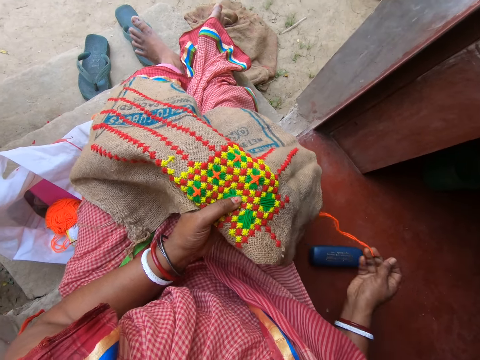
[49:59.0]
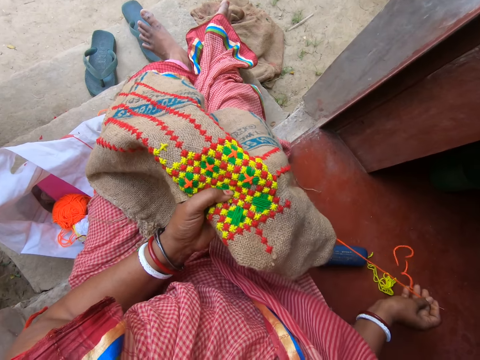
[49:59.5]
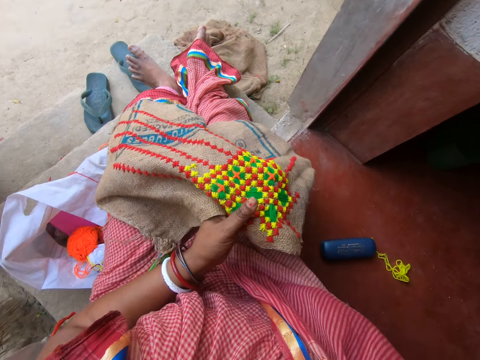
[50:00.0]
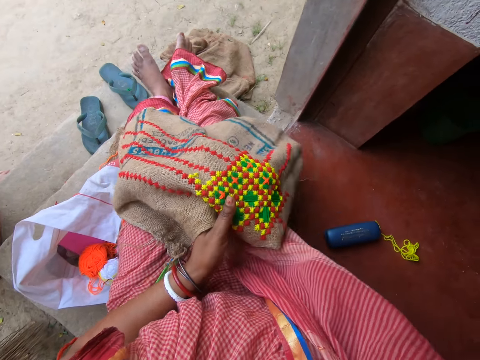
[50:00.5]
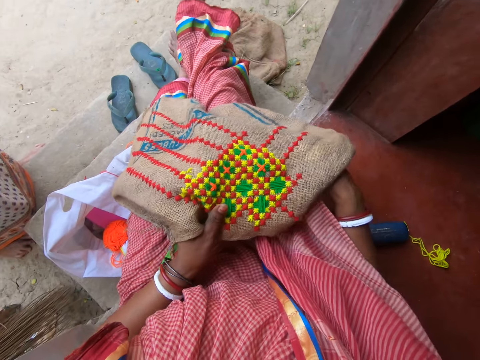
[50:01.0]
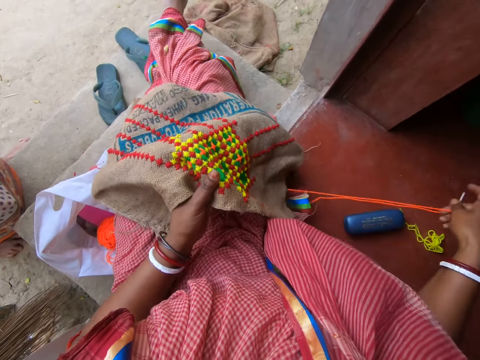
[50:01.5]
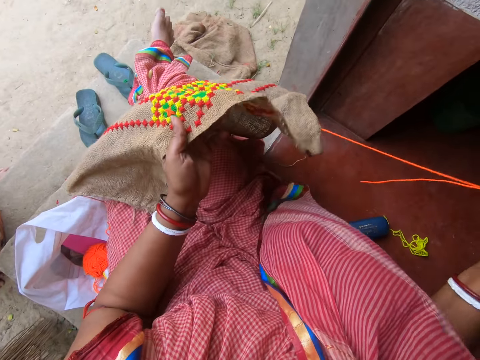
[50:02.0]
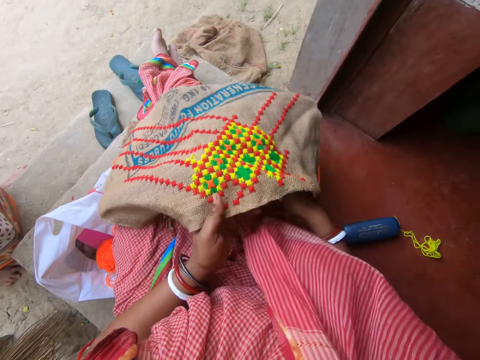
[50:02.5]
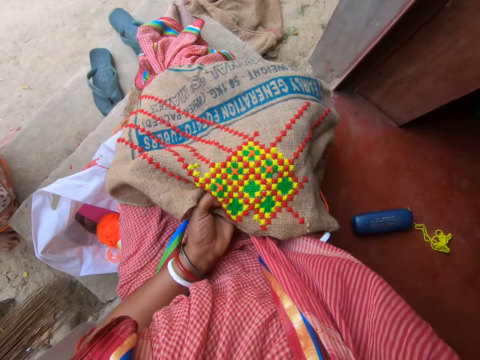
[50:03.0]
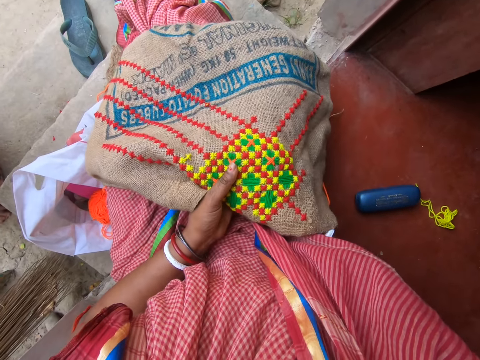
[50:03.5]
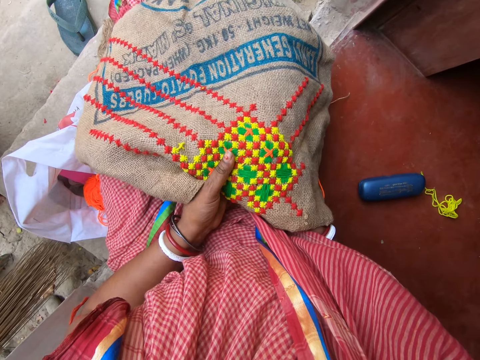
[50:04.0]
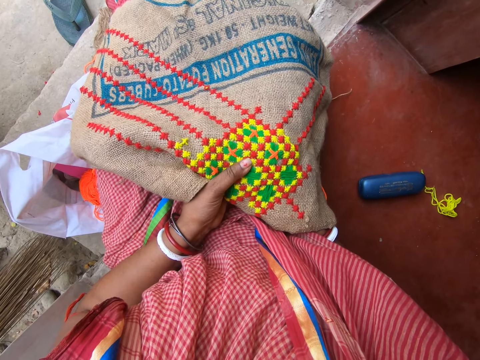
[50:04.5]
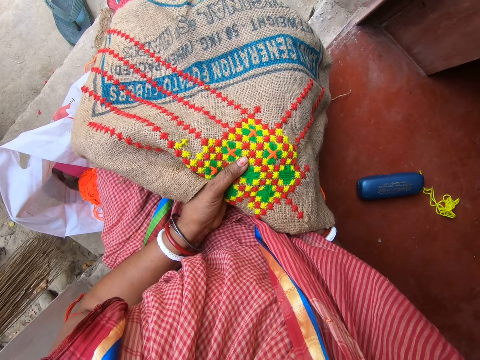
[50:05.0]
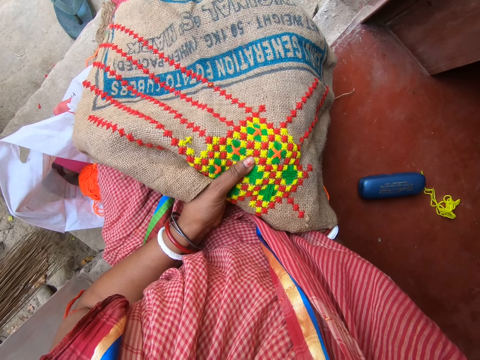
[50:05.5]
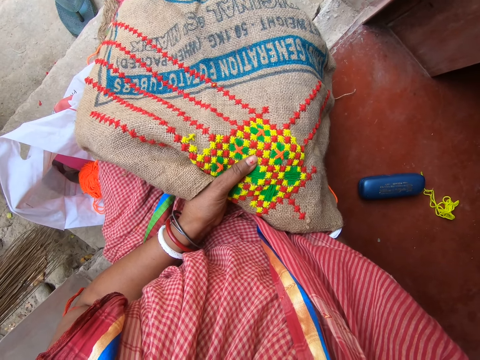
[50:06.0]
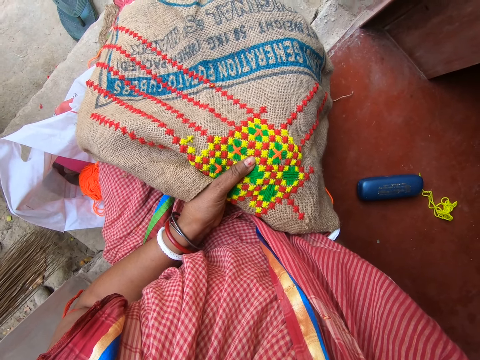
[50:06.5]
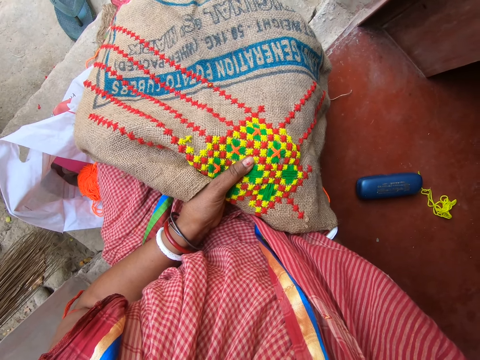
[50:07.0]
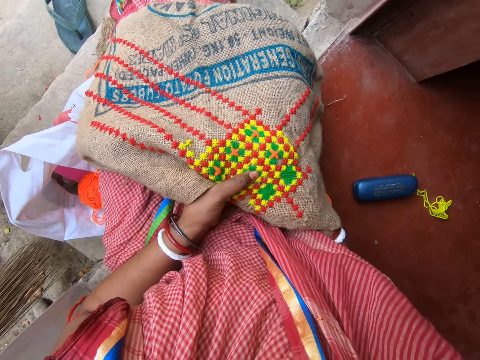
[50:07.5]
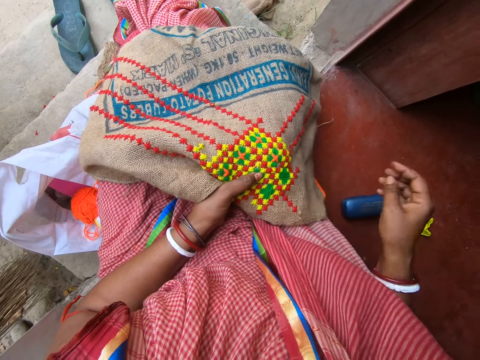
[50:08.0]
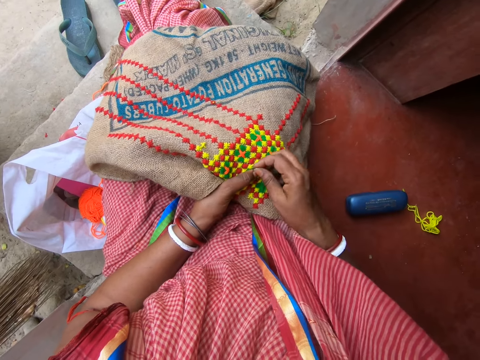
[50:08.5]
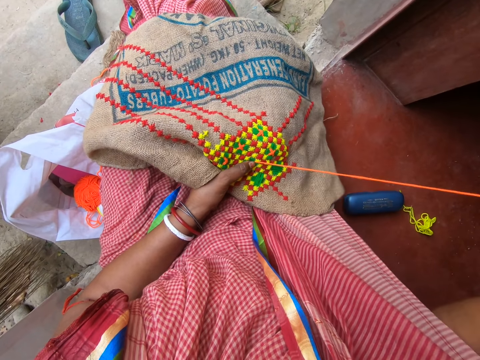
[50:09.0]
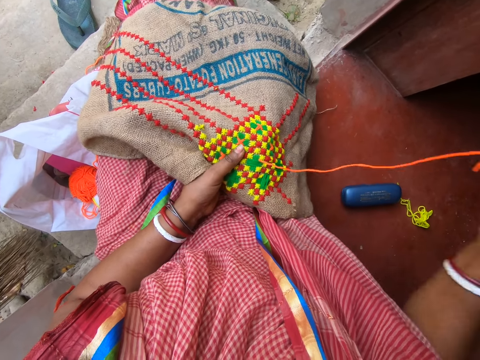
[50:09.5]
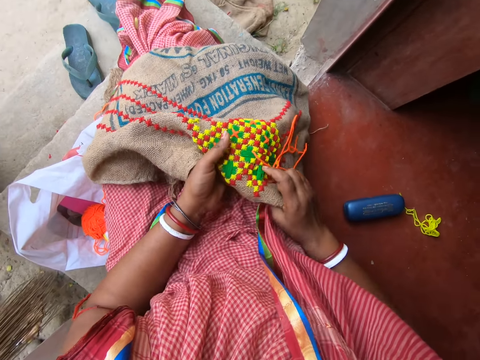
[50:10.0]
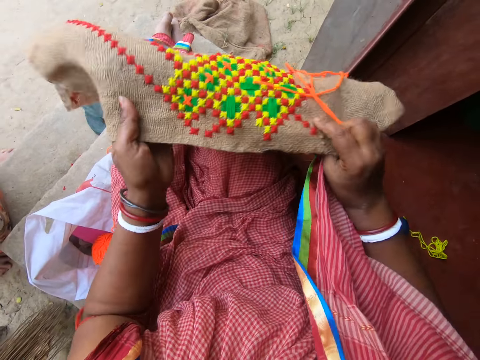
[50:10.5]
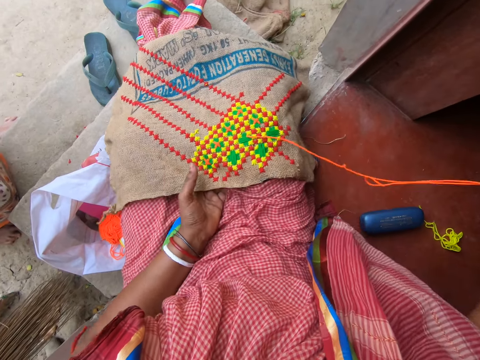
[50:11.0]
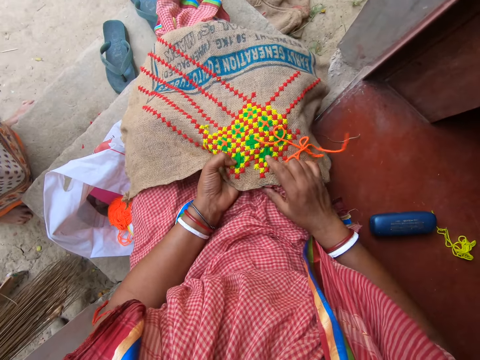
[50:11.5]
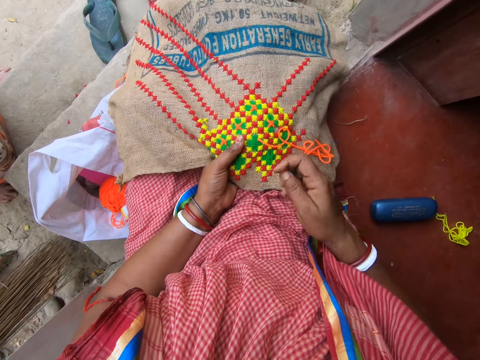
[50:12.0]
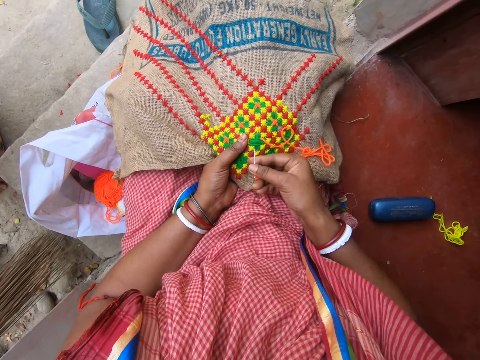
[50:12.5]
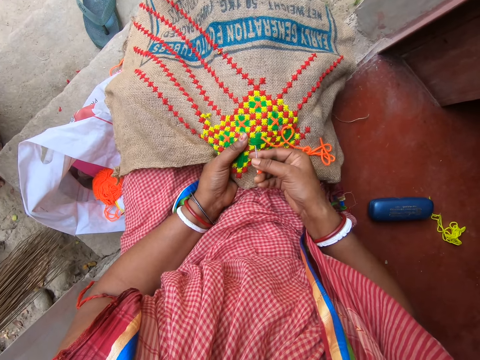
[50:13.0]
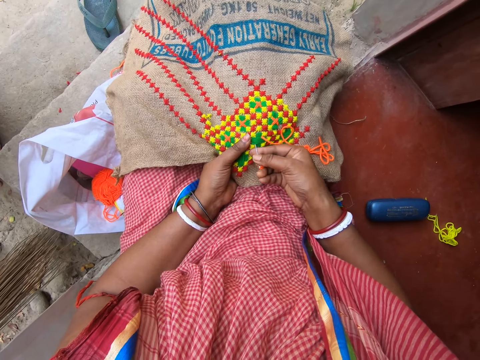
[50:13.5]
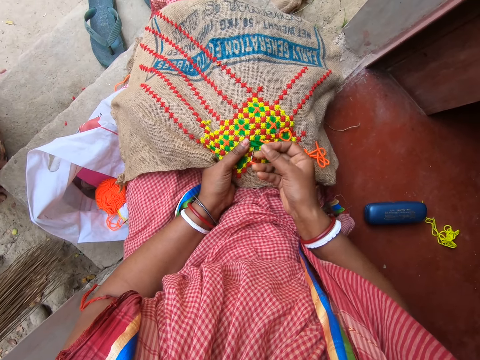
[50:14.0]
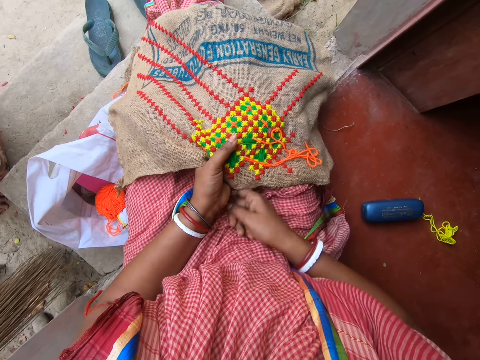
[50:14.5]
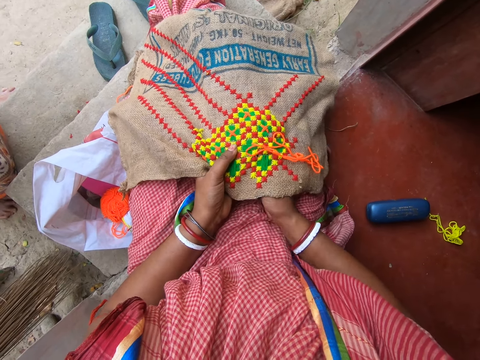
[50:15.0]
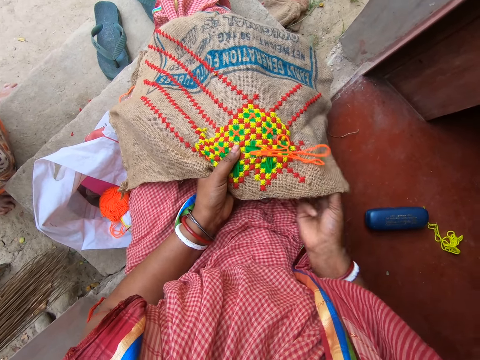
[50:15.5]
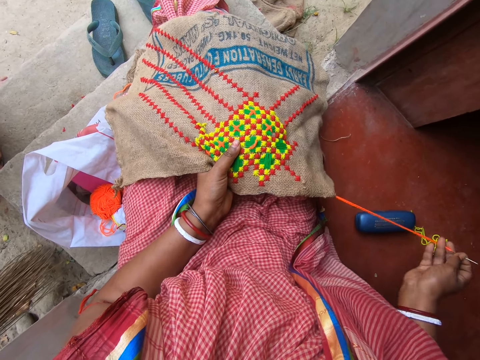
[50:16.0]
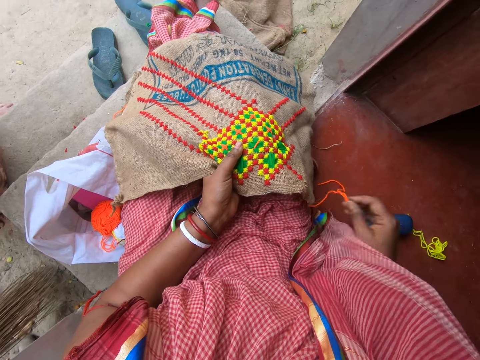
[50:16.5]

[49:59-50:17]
The camera wearer rubs her left thumb on the crocheted piece of cloth. She inserts the hook into the piece of cloth with her right hand. She picks the hook from the piece of cloth with her right hand. She raises the piece of cloth with her hands. She adjusts the mat. She drops the piece of cloth on her thighs with her hands. She inserts the hook into the piece of cloth with her right hand. She sews the mat with the sewing needle. She takes the hook from under the piece of cloth with her right hand.

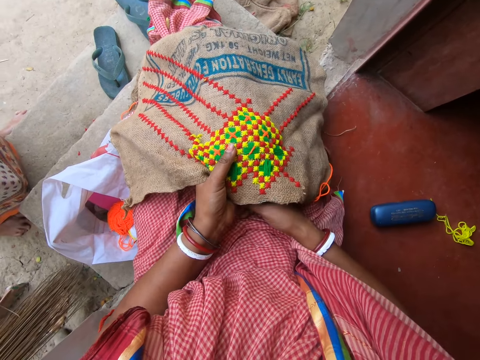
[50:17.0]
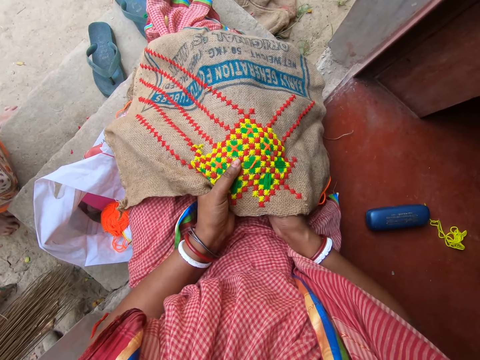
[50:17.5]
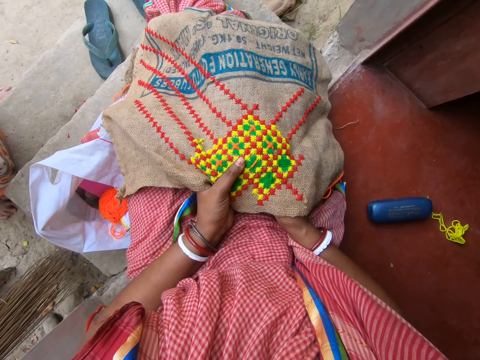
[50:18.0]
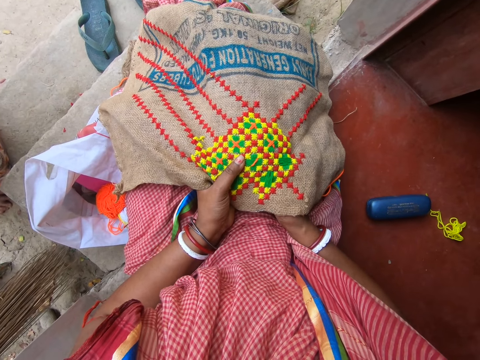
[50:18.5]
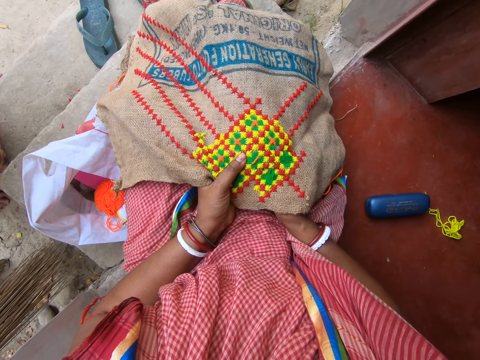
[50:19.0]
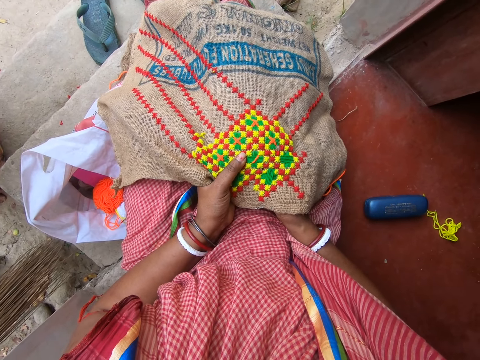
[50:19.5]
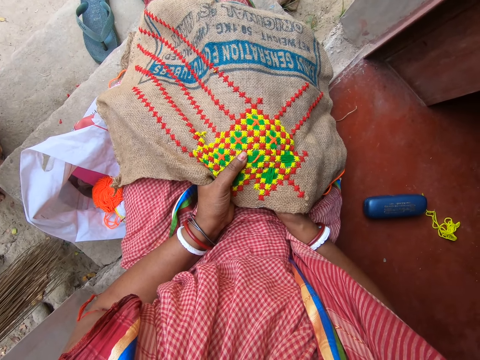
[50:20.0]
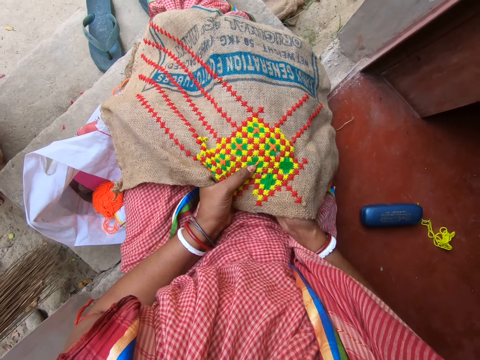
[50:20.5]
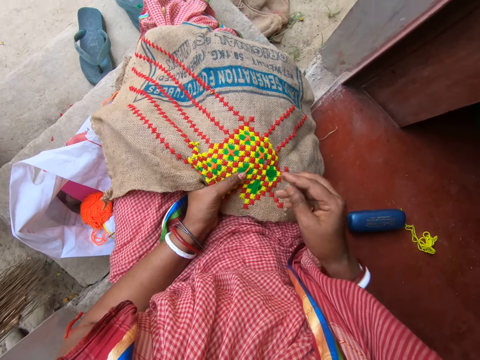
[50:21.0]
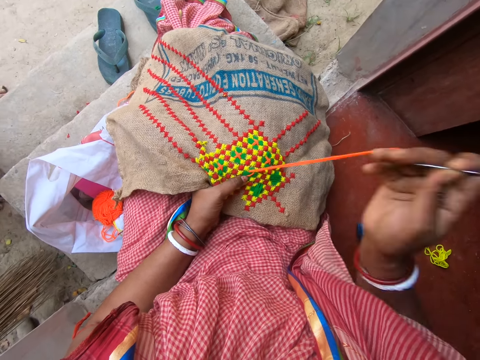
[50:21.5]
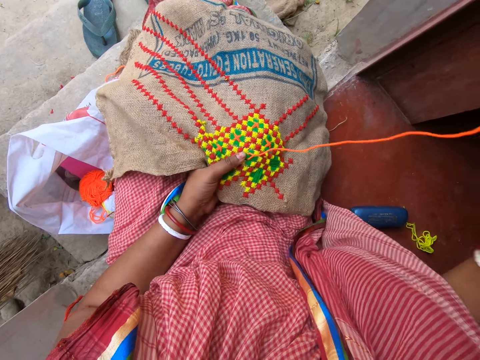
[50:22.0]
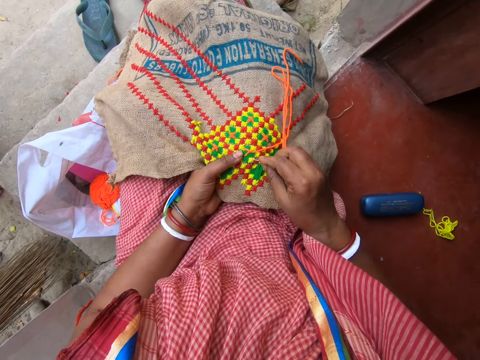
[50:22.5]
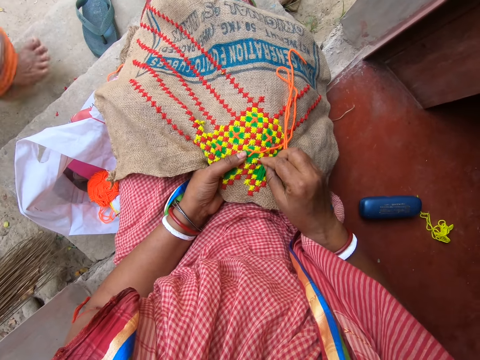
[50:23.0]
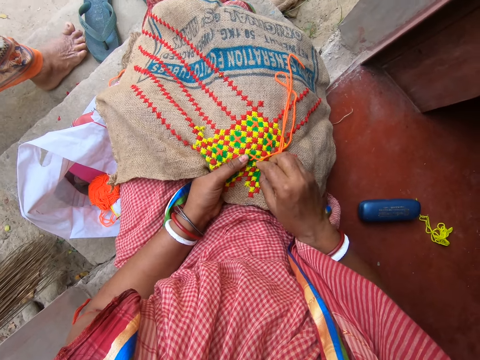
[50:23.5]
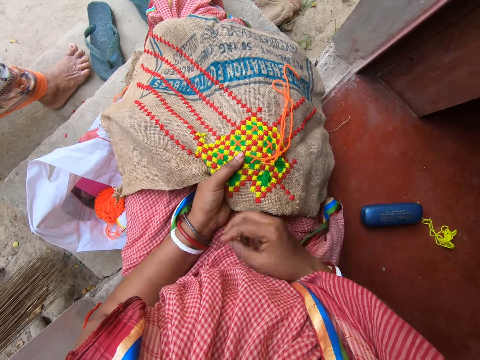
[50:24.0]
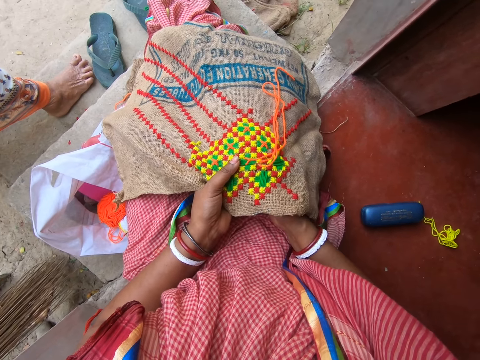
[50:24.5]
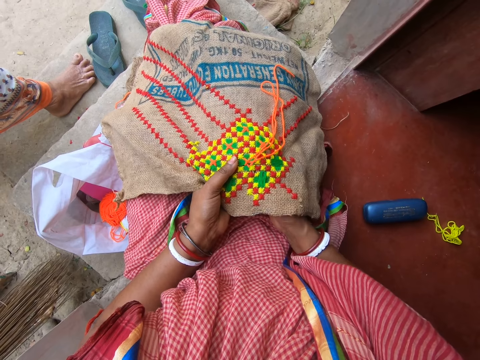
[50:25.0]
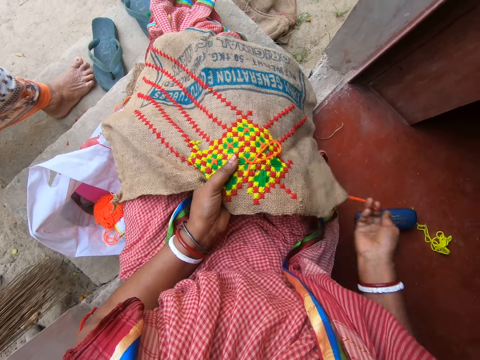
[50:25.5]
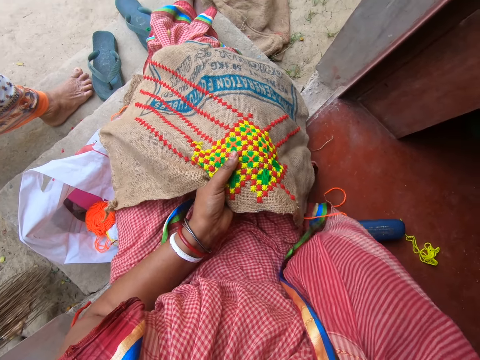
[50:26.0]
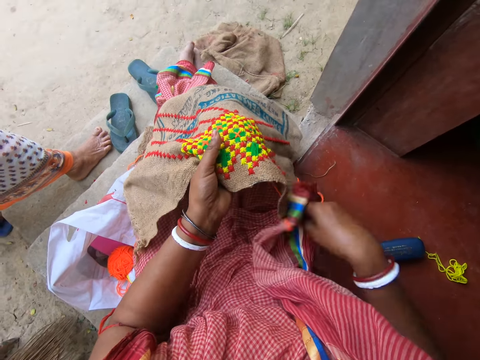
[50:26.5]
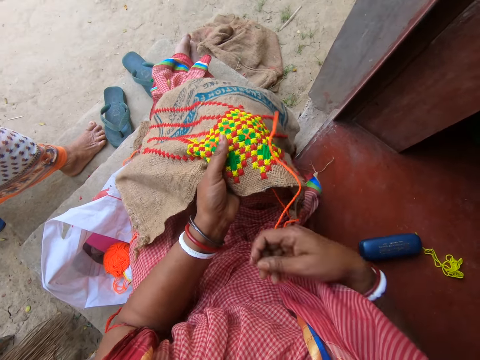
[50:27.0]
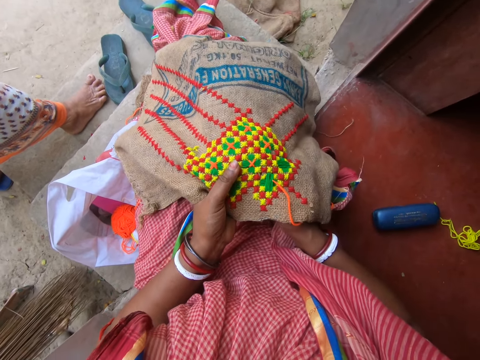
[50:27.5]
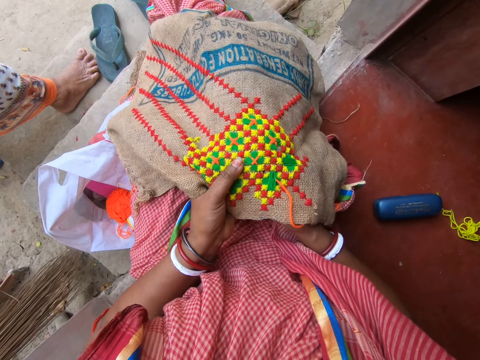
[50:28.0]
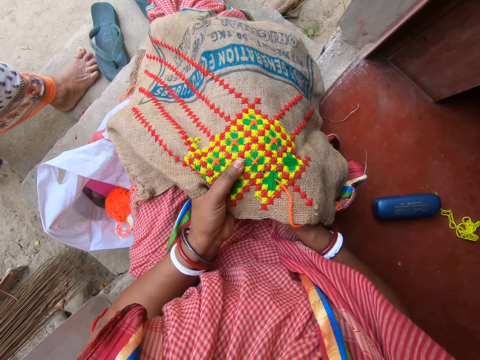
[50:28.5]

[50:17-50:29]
The camera wearer inserts the hook into the piece of cloth with her right hand. She picks the hook from the piece of cloth with her right hand. She inserts the hook into the piece of cloth with her right hand. She takes the hook from under the piece of cloth with her right hand. She raises the piece of cloth with her left hand. She inserts the hook into the piece of cloth with her right hand.
